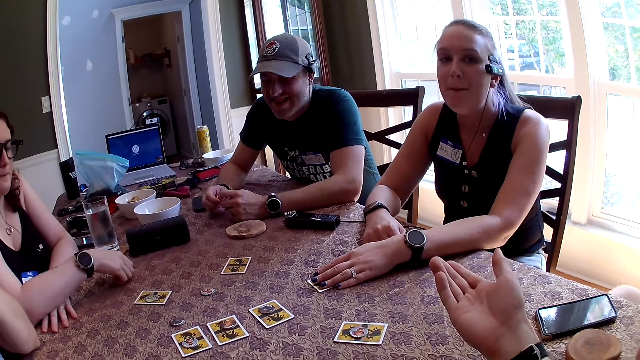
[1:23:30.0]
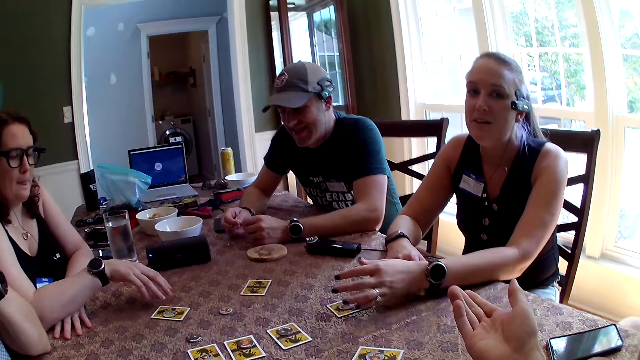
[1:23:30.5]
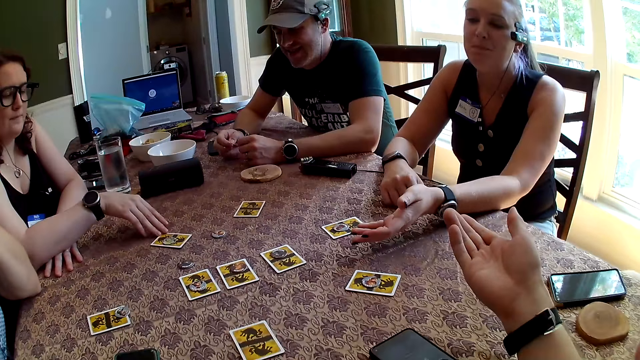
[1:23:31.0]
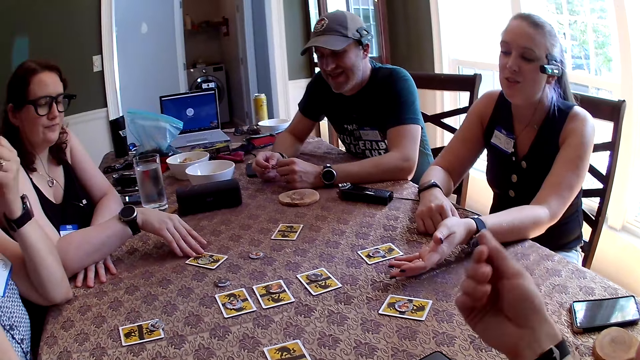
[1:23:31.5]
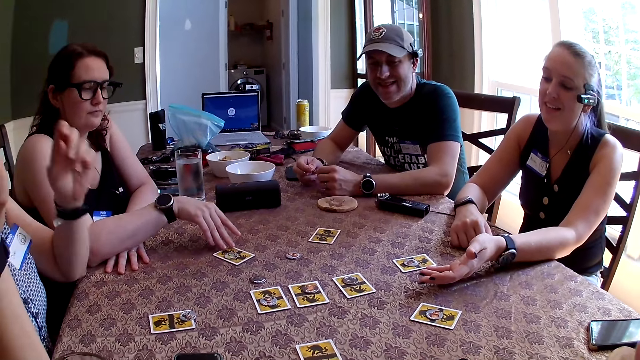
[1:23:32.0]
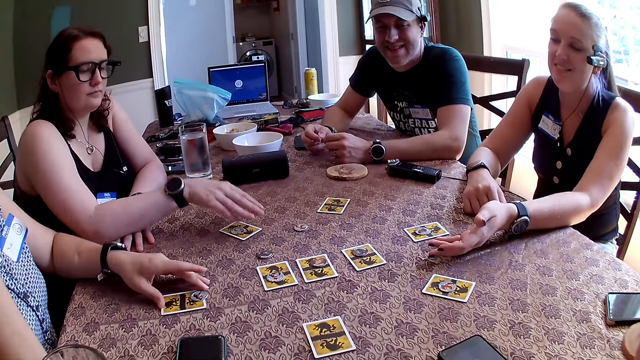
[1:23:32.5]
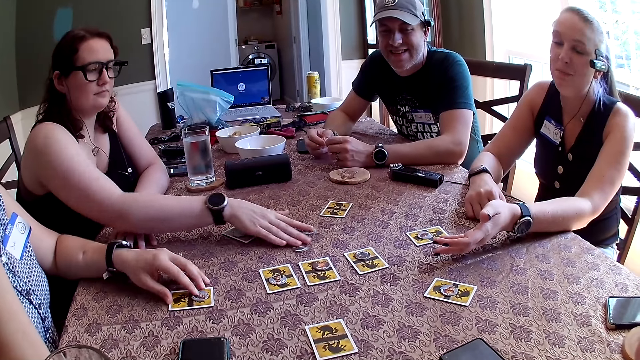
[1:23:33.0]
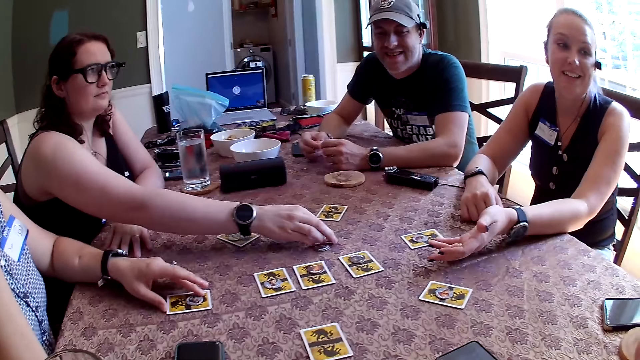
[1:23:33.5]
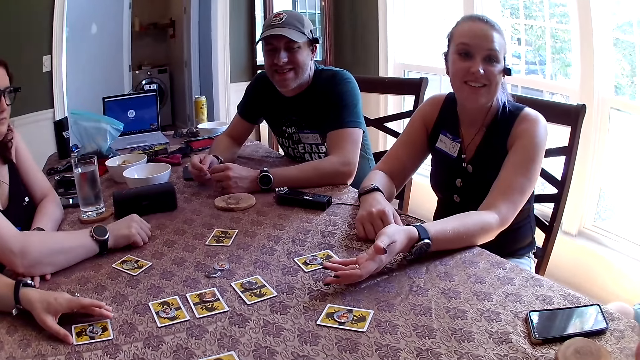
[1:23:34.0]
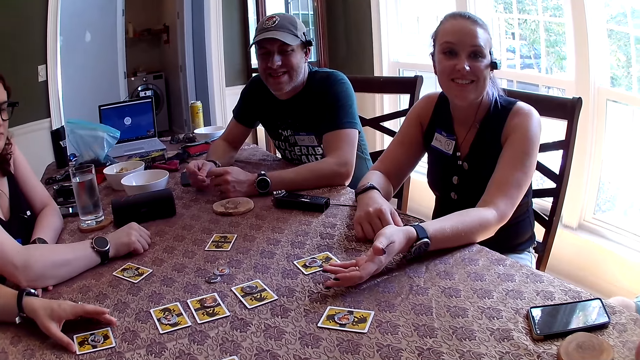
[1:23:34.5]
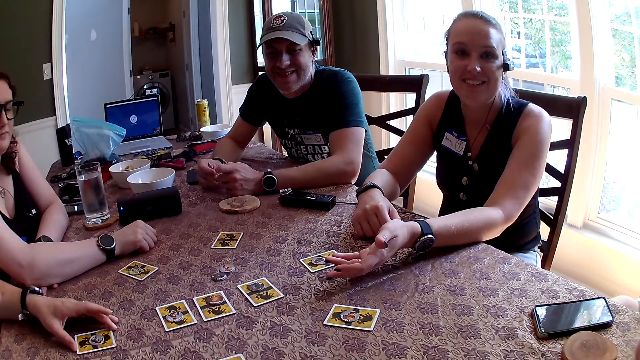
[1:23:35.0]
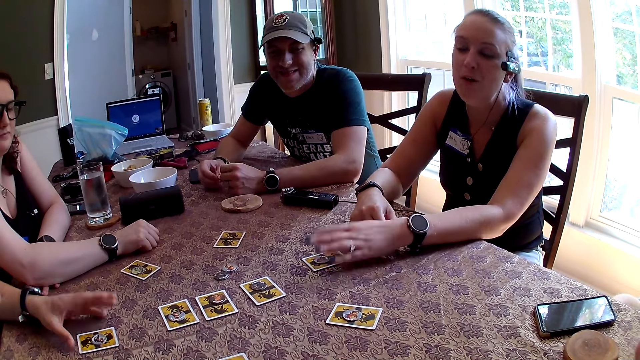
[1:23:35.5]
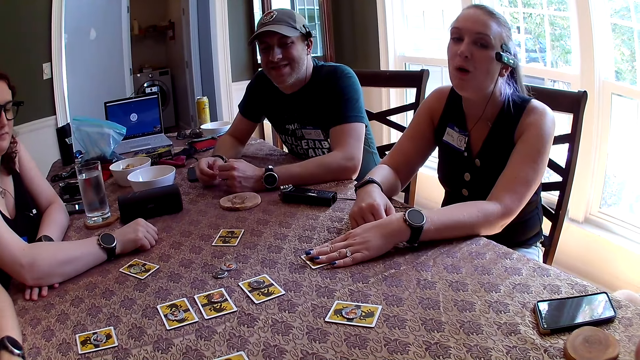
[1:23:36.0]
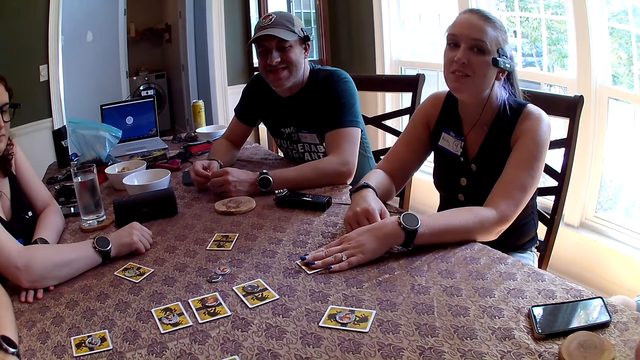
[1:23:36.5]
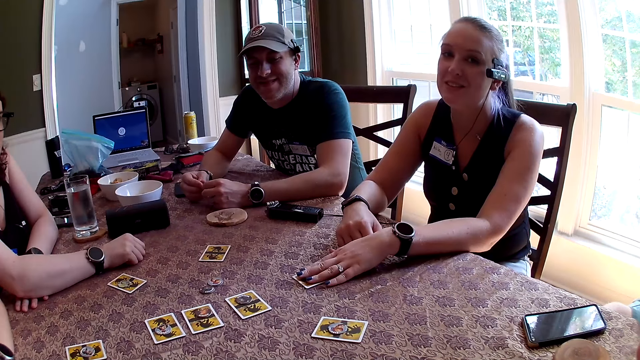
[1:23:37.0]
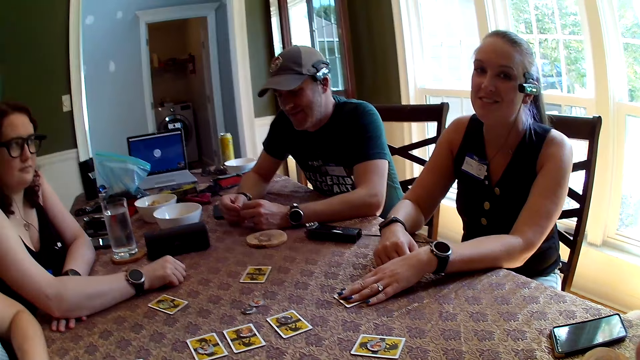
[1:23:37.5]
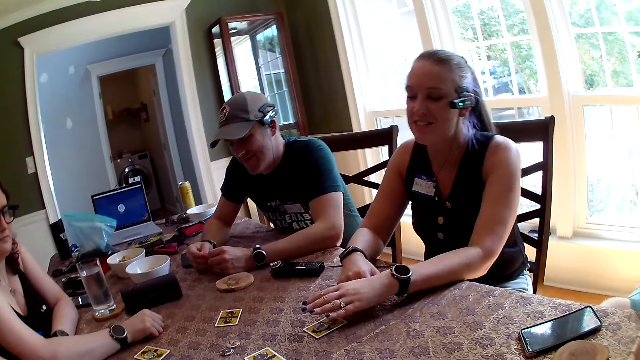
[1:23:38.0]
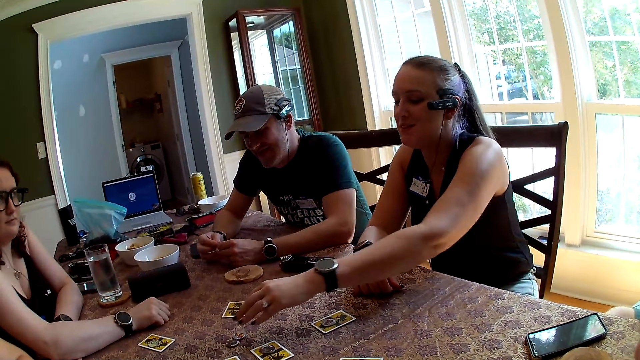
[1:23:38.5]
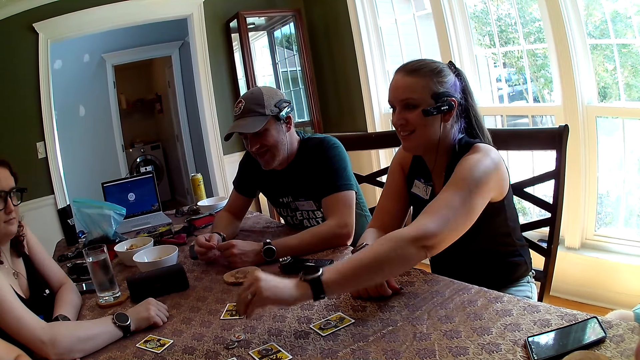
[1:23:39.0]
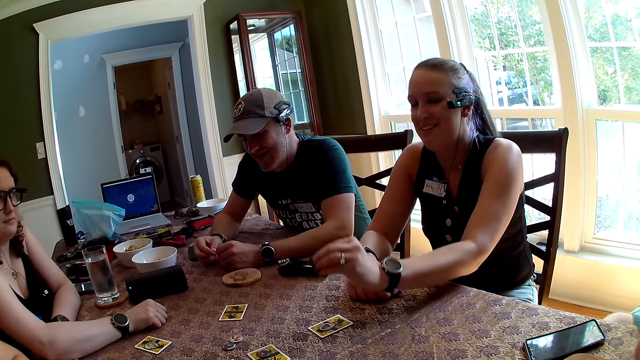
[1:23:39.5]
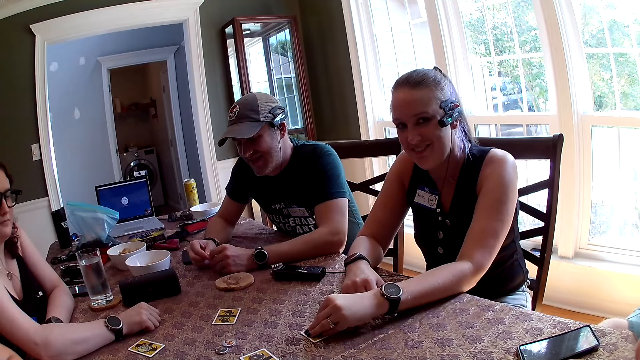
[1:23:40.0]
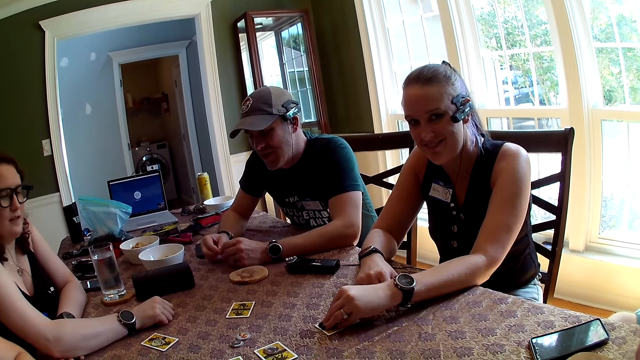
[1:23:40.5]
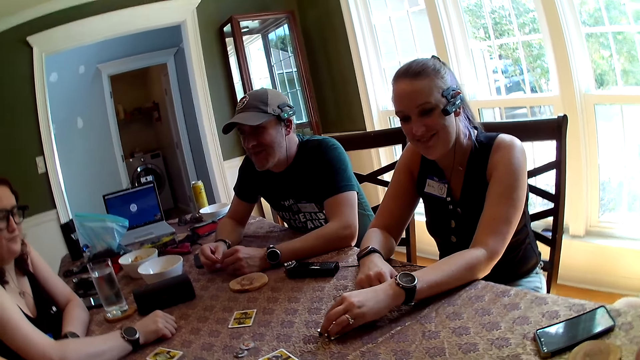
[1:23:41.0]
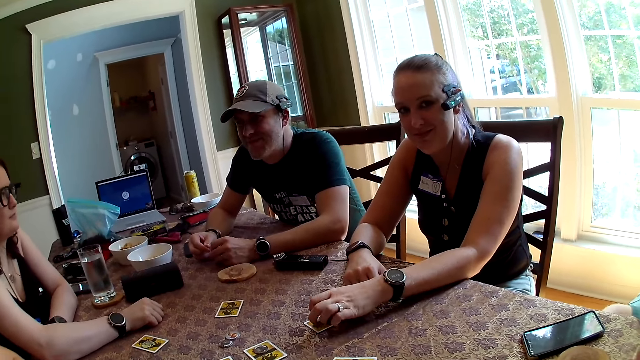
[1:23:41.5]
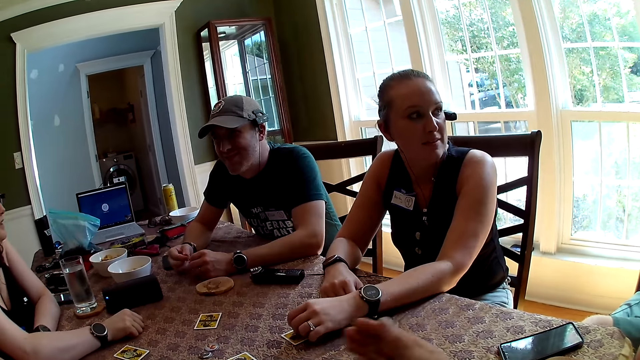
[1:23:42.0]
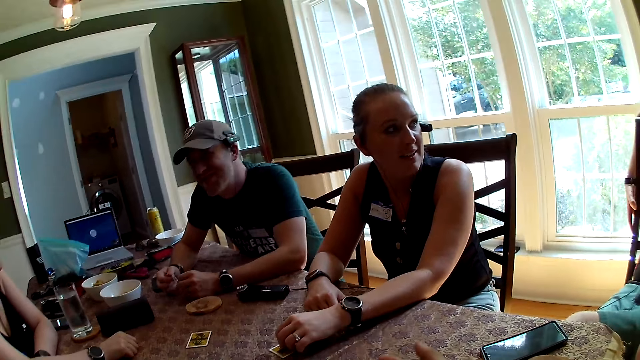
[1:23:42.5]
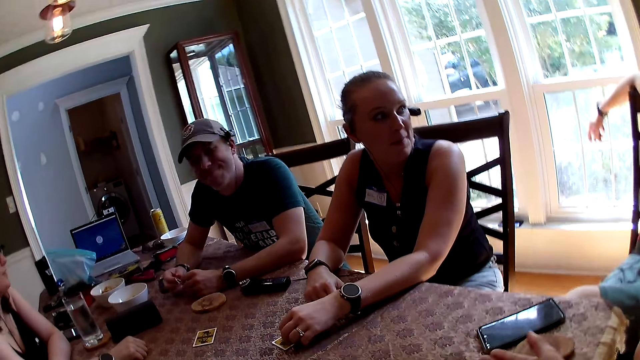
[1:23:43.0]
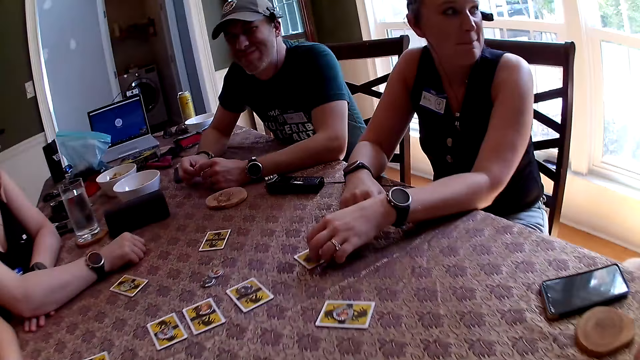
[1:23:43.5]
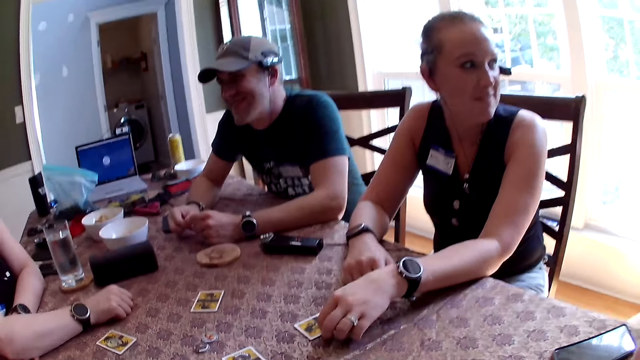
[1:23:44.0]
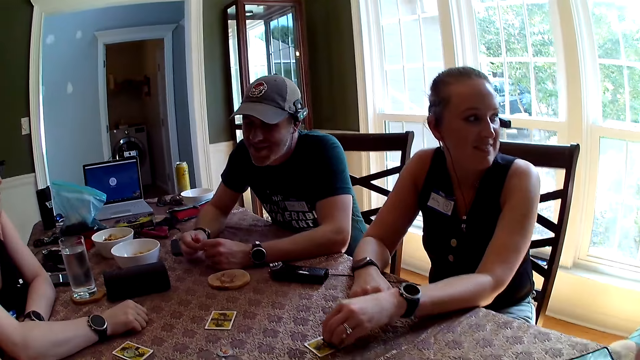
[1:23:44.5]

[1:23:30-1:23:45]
A woman shifts a card on the table with her right hand. Another woman nudges a card on the table with her left hand. The camera wearer lifts the right hand. The first woman shifts tokens on the table with her right hand. A third woman touches a card on the table with her left hand. The camera wearer looks around. The third woman takes a token on a card with her left hand.

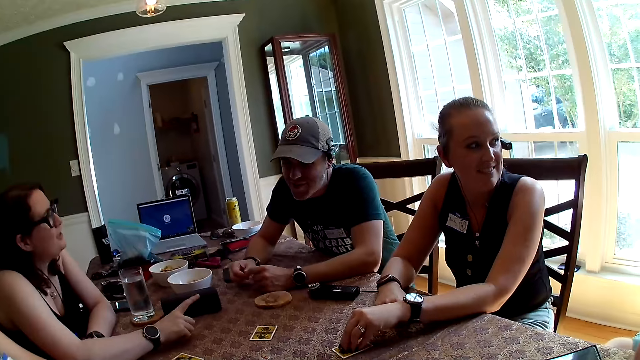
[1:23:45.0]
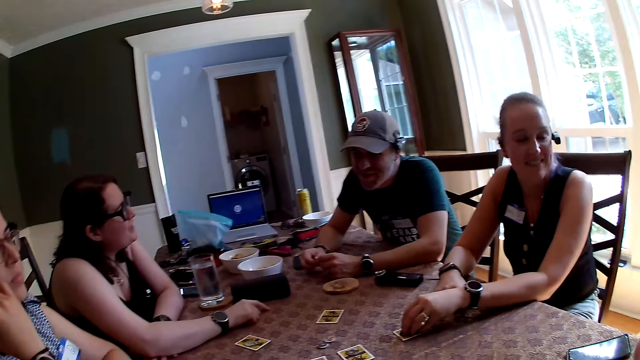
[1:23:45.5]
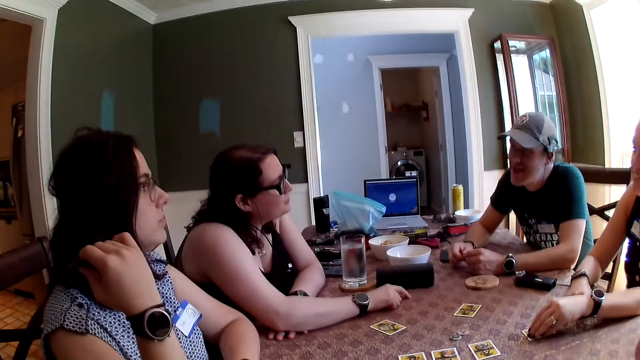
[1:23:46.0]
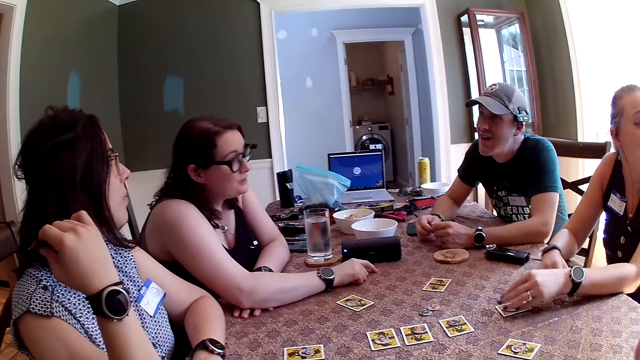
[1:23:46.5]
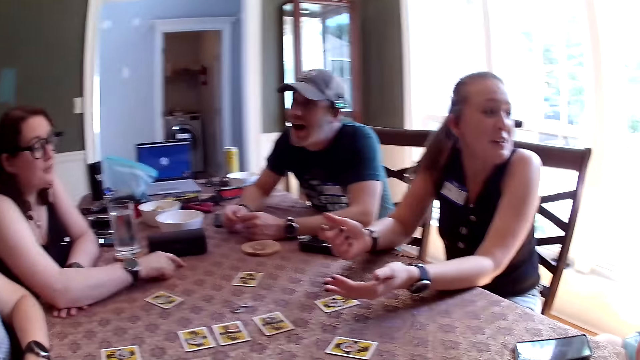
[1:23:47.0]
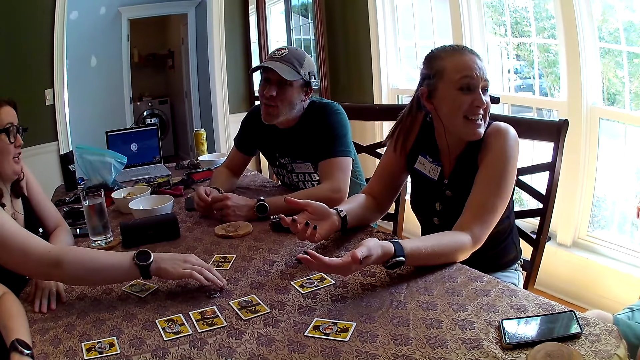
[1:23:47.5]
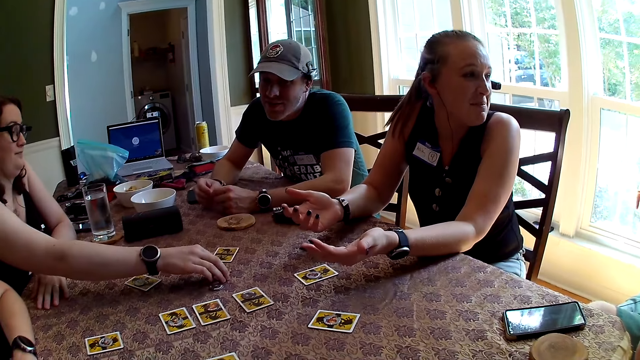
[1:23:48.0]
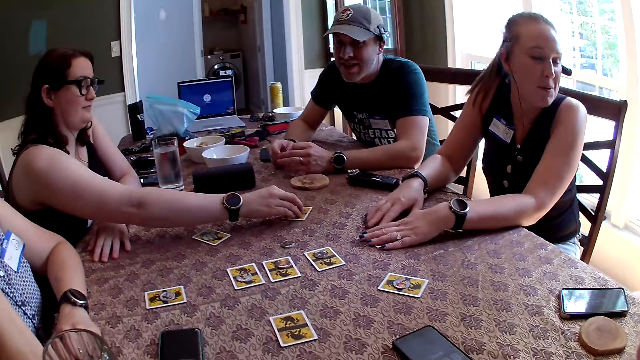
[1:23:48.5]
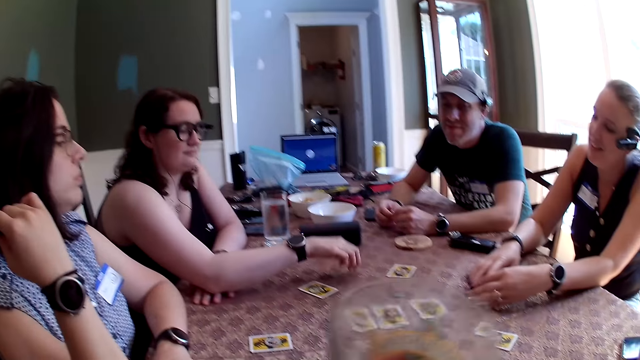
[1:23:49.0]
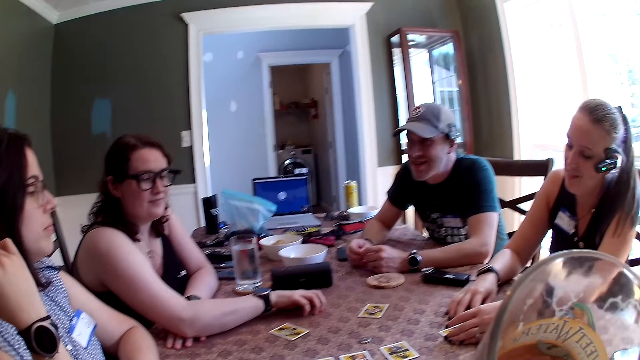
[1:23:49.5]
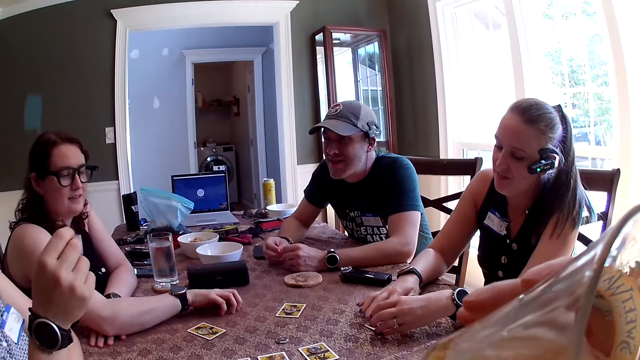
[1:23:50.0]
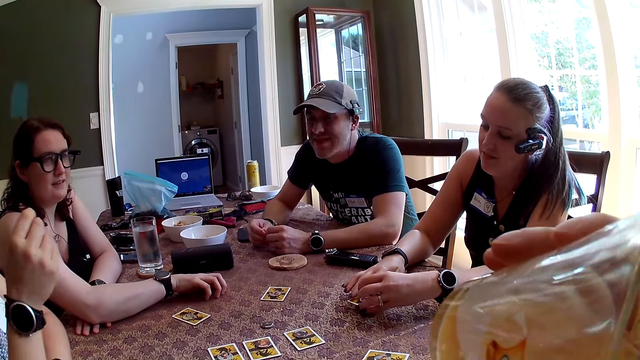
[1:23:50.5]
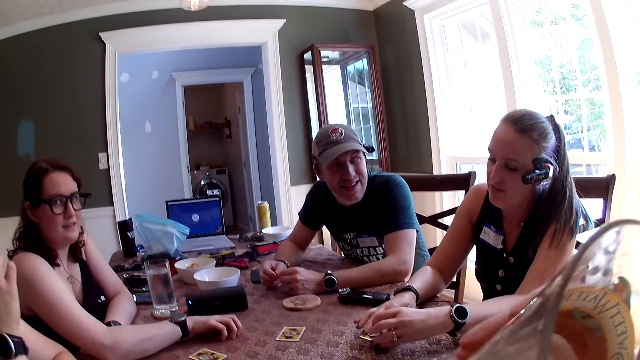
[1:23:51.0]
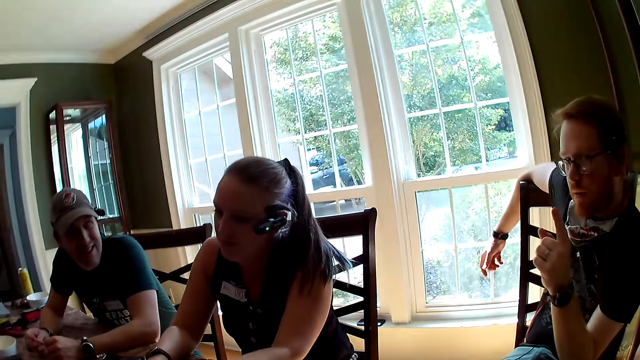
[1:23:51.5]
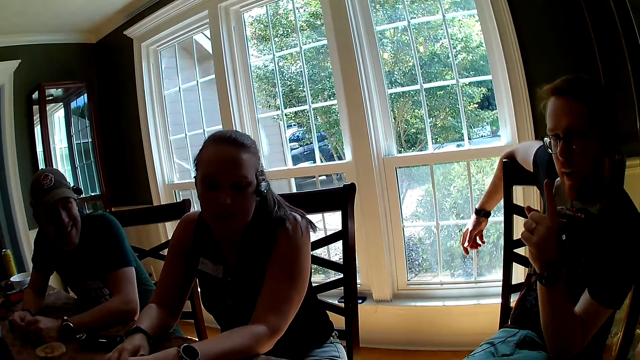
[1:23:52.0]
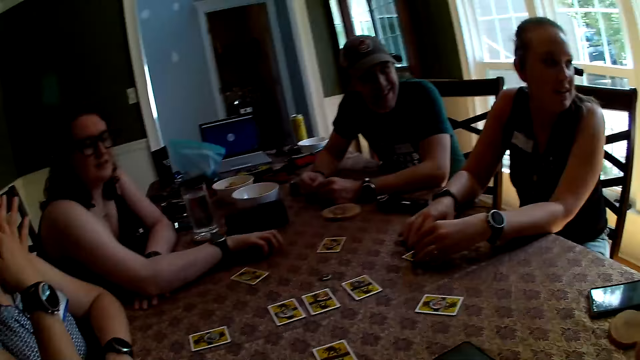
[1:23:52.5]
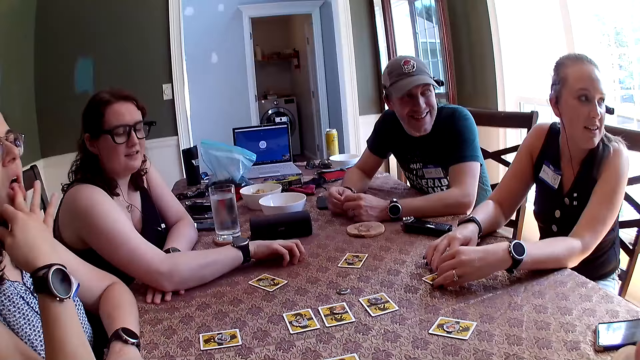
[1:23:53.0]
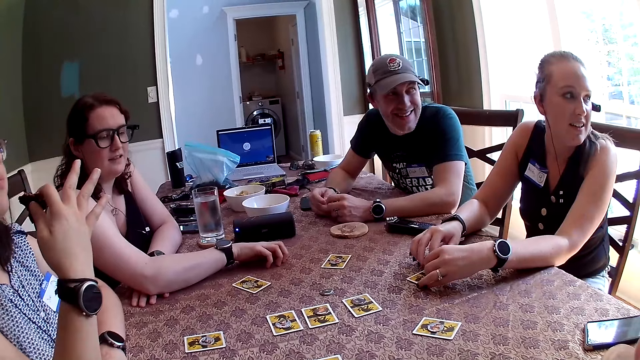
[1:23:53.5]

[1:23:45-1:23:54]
The camera wearer looks aside. The woman takes a token on a card with her right hand and puts the token on a card with her right hand. The camera wearer lifts a glass. He drinks juice from the glass cup in his right hand. He looks at the left.
